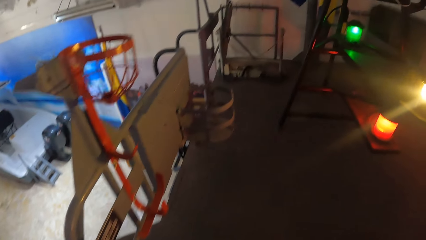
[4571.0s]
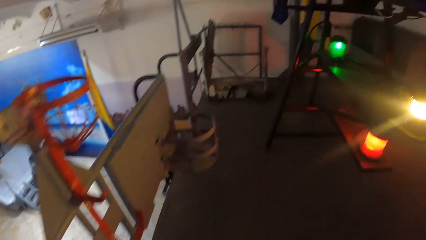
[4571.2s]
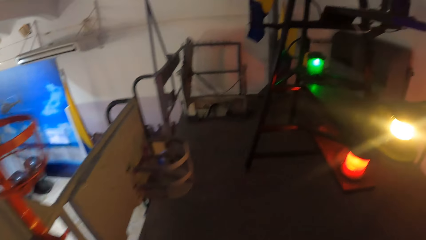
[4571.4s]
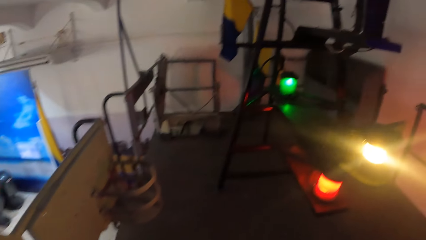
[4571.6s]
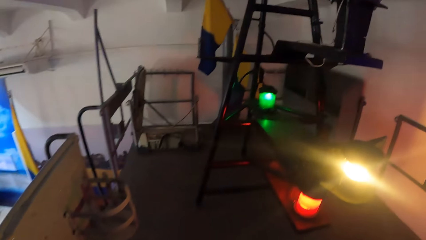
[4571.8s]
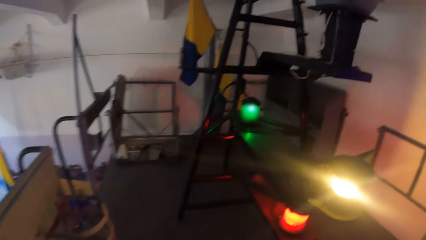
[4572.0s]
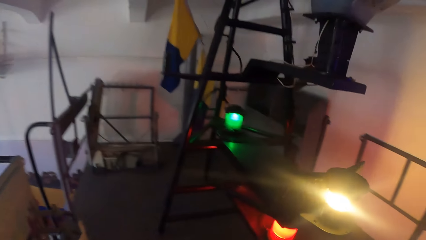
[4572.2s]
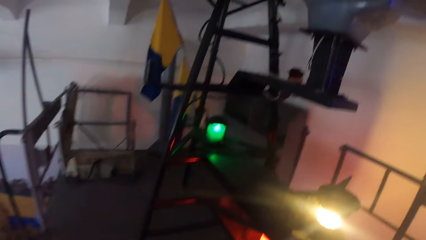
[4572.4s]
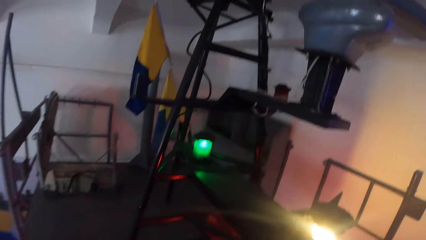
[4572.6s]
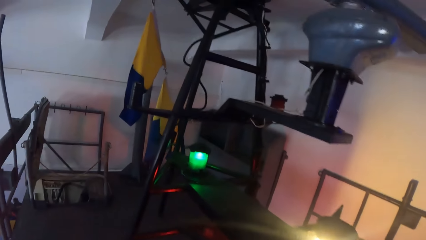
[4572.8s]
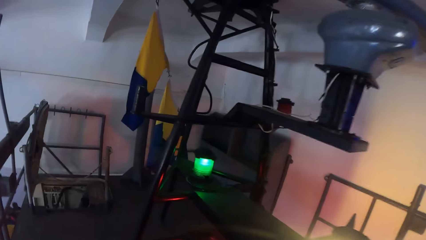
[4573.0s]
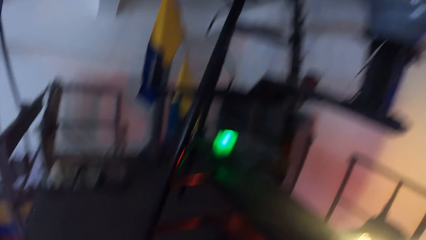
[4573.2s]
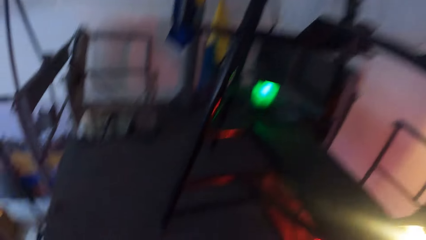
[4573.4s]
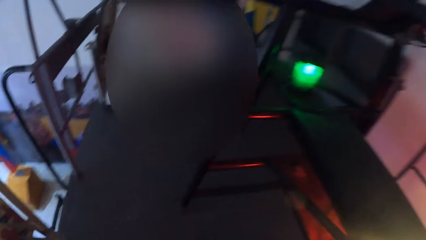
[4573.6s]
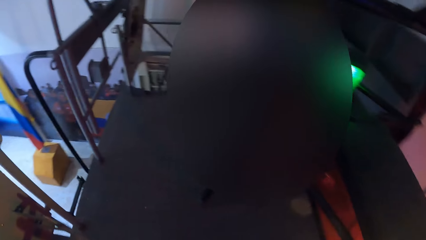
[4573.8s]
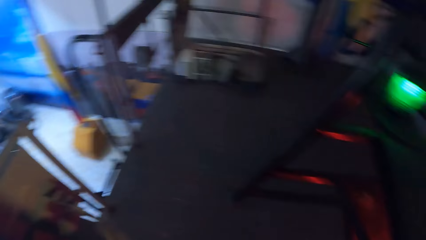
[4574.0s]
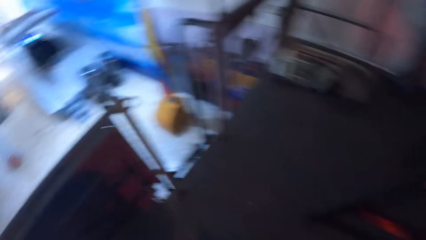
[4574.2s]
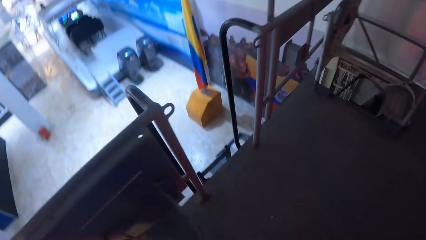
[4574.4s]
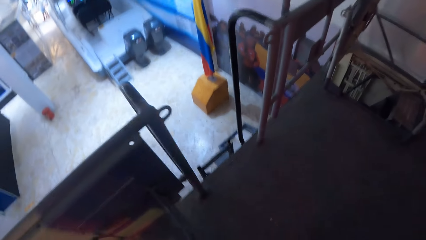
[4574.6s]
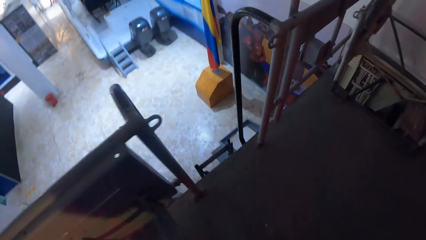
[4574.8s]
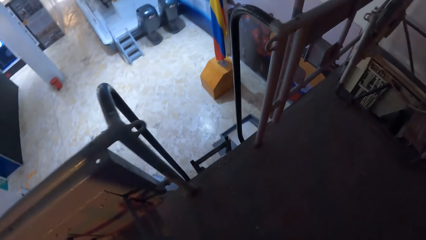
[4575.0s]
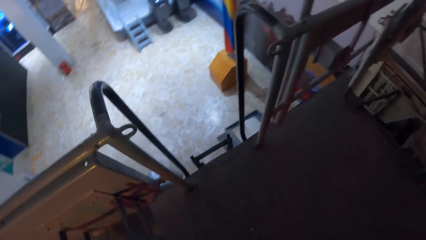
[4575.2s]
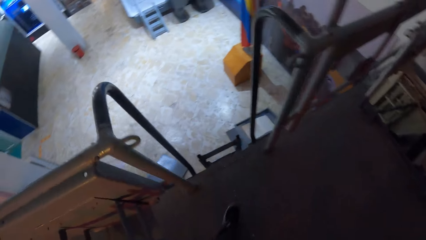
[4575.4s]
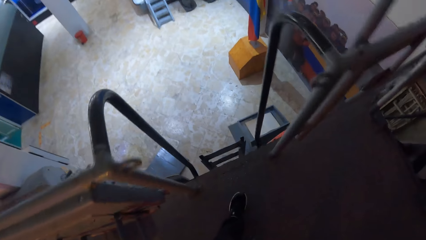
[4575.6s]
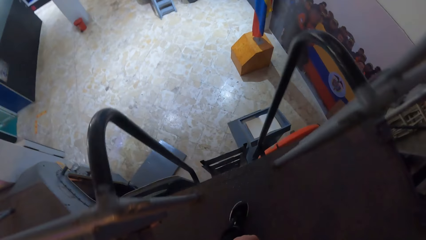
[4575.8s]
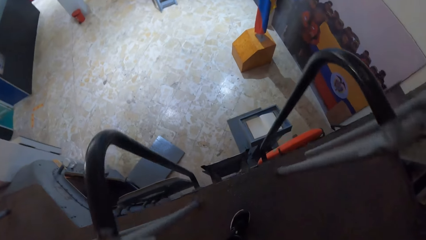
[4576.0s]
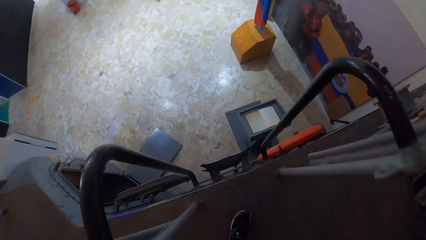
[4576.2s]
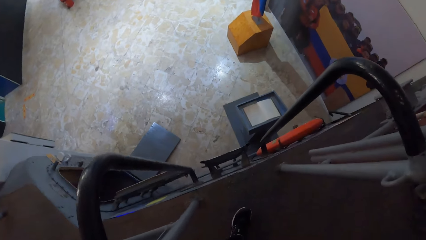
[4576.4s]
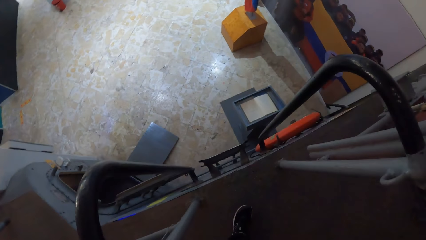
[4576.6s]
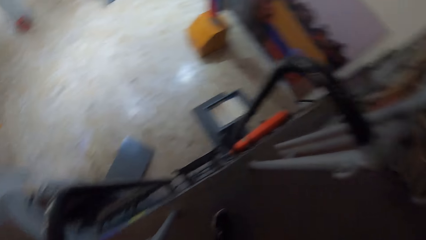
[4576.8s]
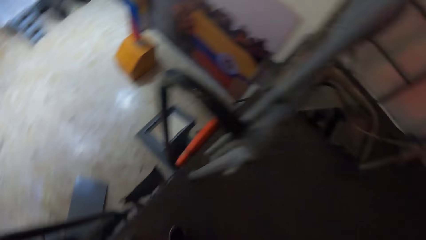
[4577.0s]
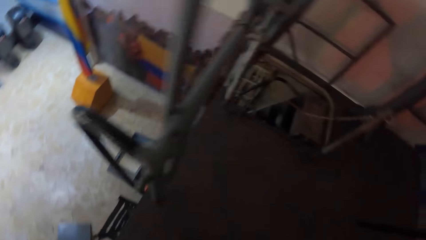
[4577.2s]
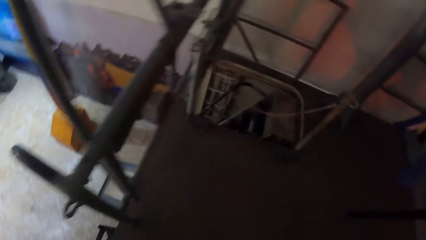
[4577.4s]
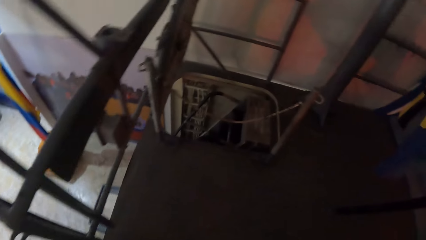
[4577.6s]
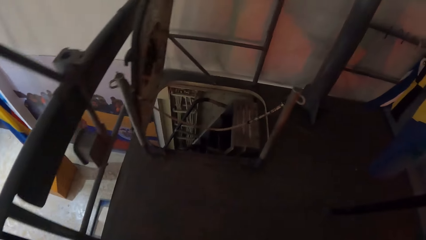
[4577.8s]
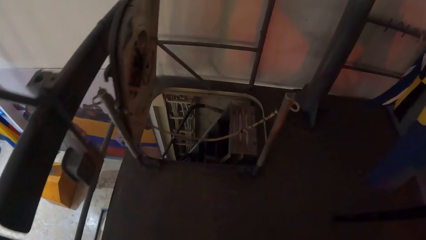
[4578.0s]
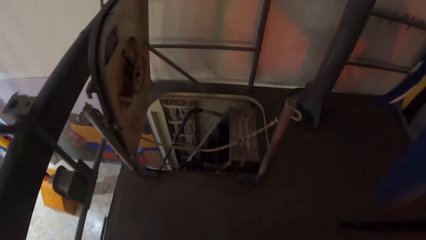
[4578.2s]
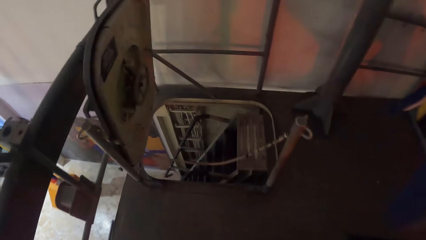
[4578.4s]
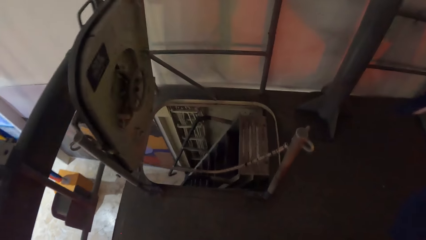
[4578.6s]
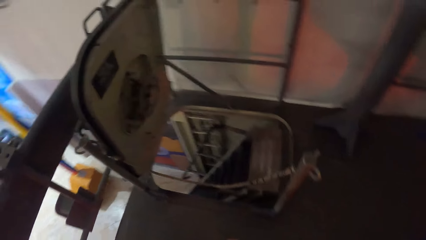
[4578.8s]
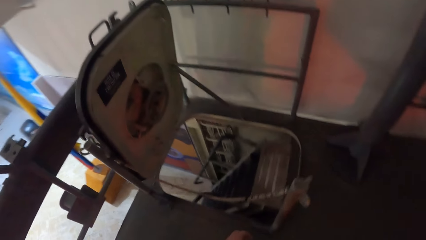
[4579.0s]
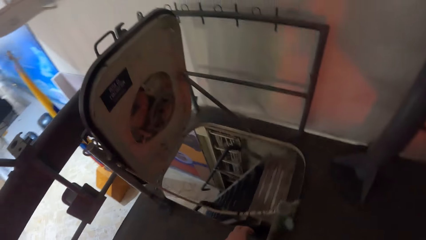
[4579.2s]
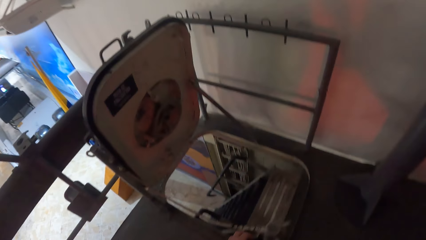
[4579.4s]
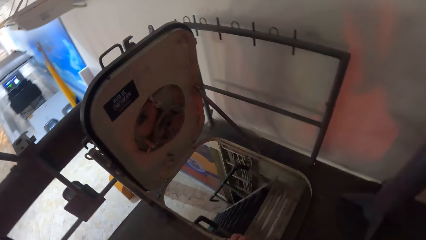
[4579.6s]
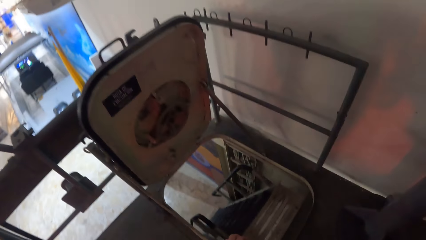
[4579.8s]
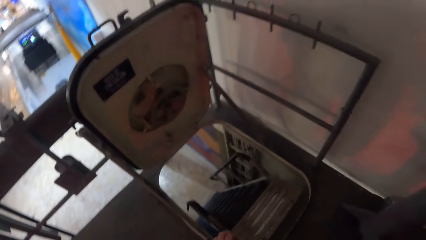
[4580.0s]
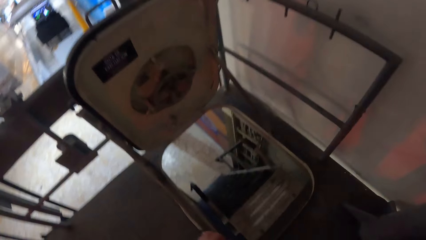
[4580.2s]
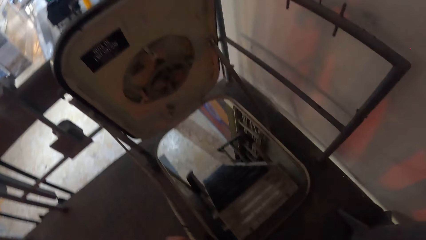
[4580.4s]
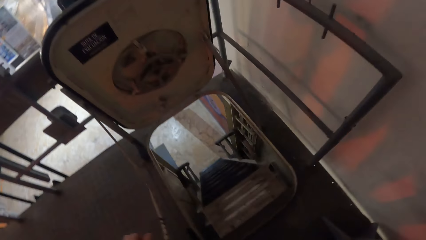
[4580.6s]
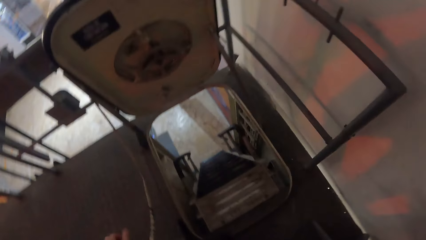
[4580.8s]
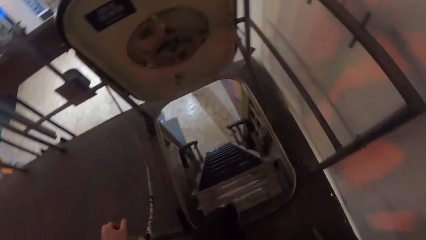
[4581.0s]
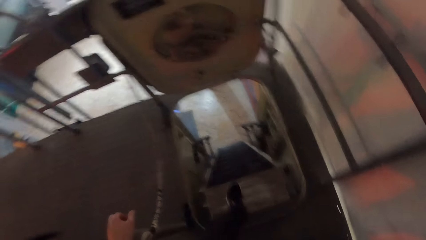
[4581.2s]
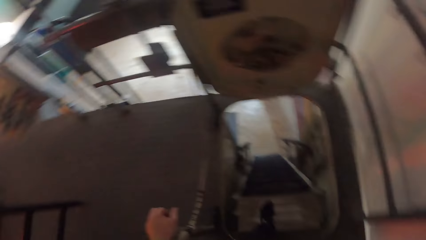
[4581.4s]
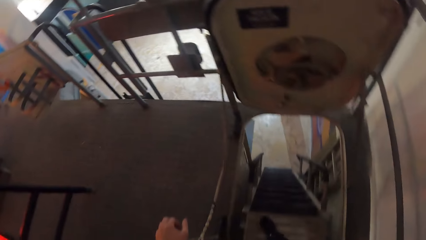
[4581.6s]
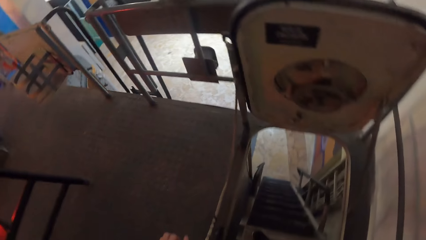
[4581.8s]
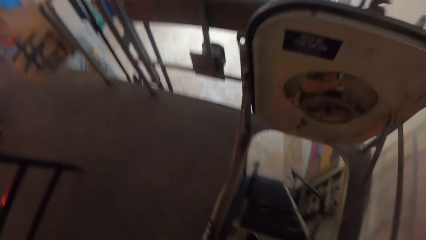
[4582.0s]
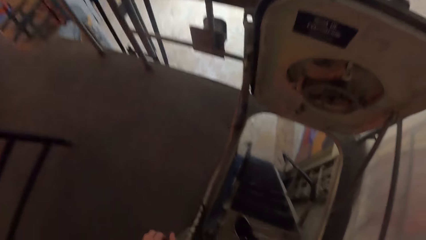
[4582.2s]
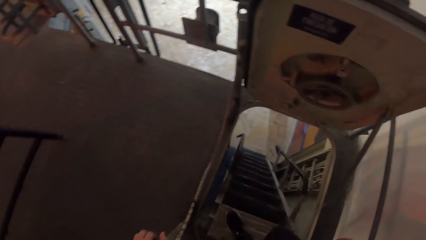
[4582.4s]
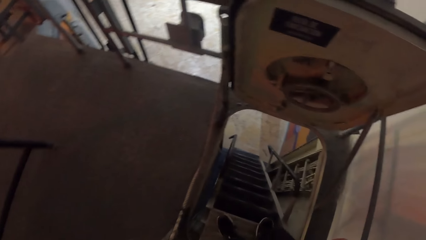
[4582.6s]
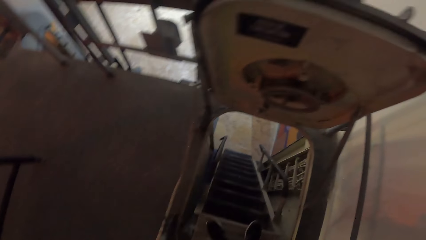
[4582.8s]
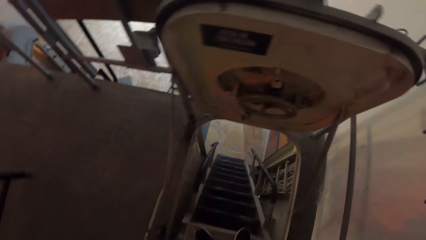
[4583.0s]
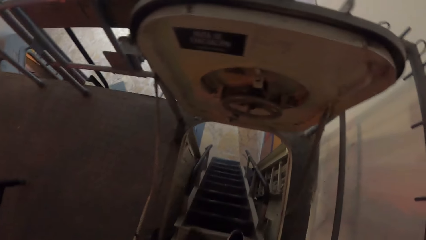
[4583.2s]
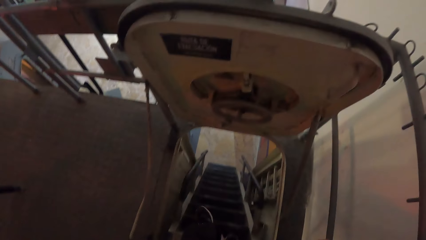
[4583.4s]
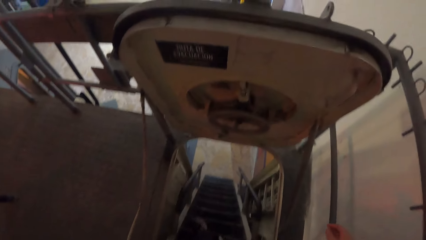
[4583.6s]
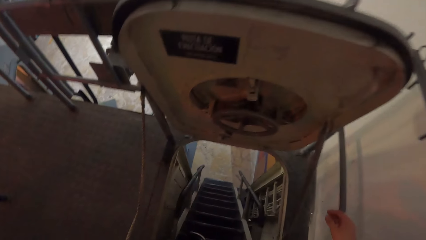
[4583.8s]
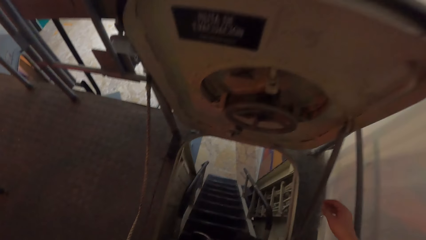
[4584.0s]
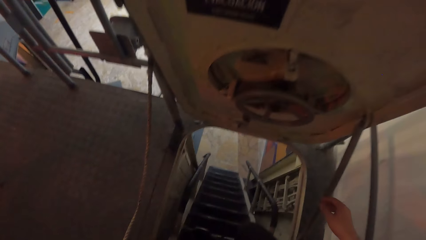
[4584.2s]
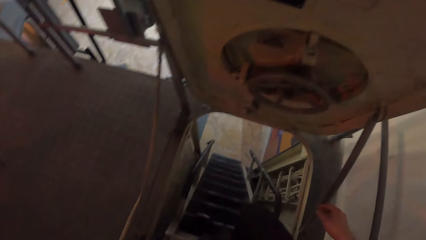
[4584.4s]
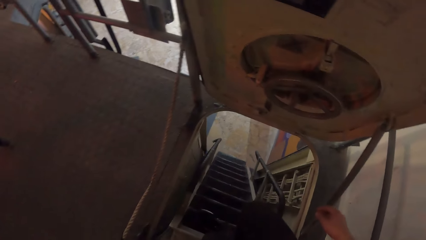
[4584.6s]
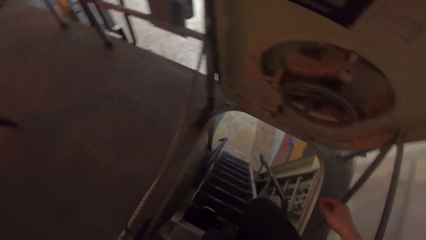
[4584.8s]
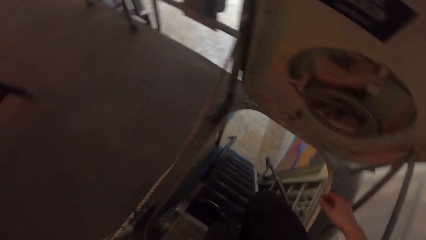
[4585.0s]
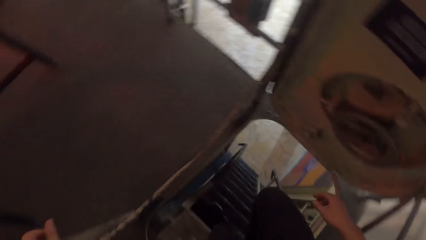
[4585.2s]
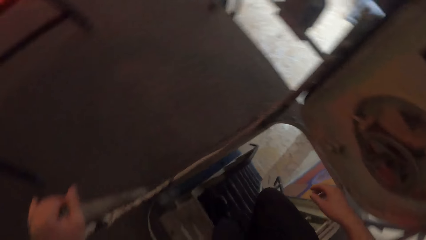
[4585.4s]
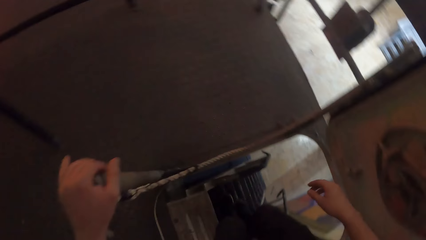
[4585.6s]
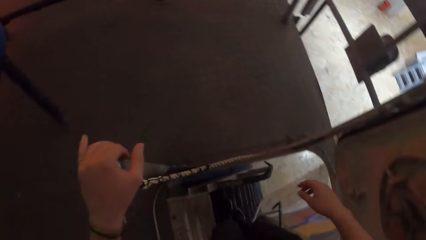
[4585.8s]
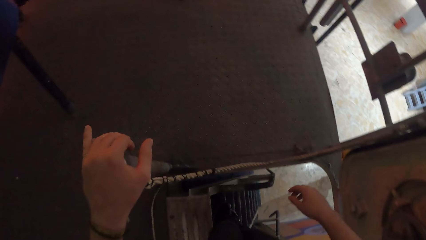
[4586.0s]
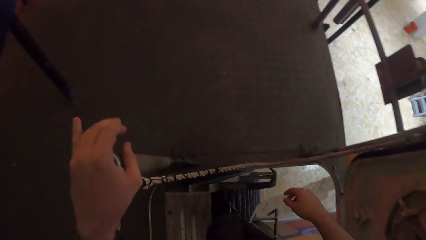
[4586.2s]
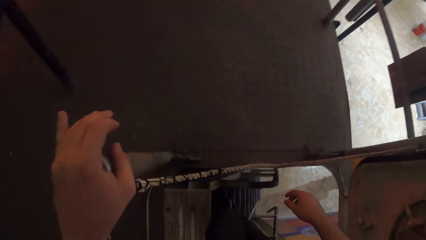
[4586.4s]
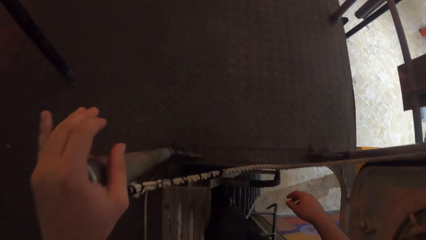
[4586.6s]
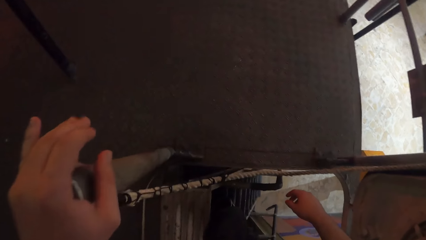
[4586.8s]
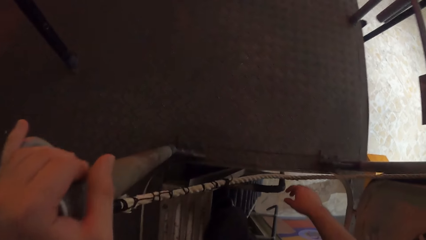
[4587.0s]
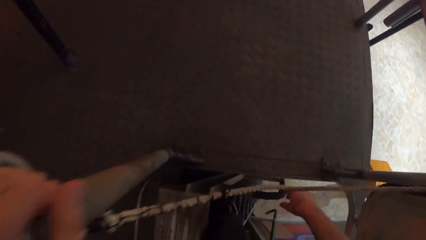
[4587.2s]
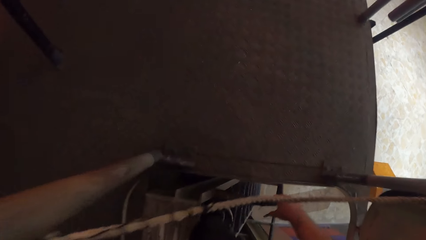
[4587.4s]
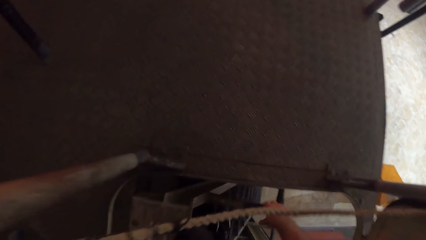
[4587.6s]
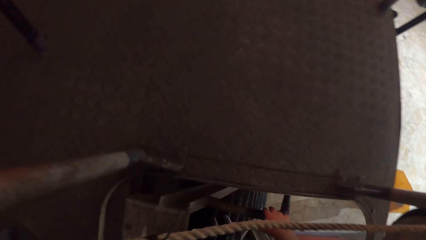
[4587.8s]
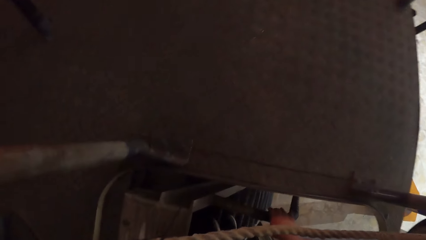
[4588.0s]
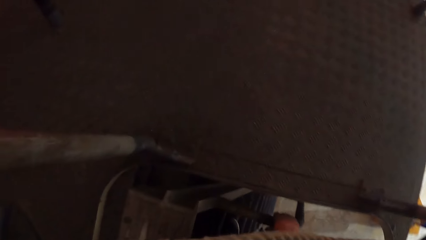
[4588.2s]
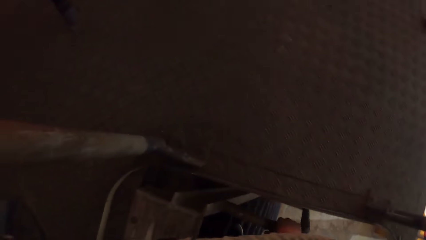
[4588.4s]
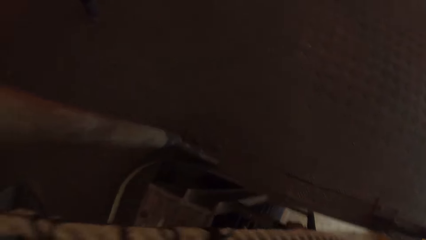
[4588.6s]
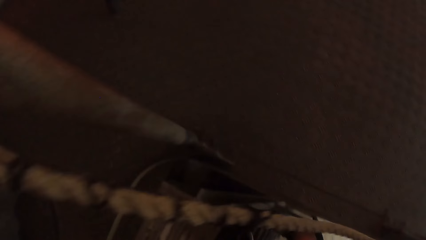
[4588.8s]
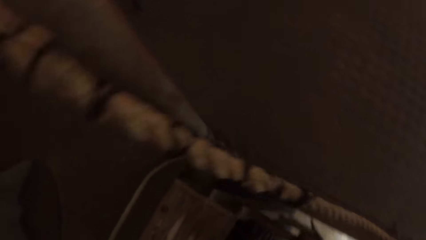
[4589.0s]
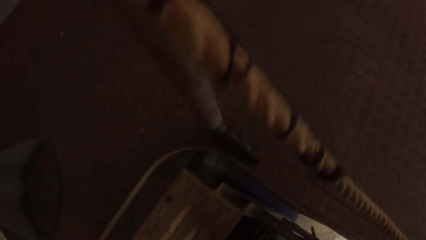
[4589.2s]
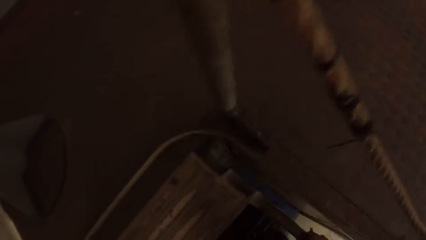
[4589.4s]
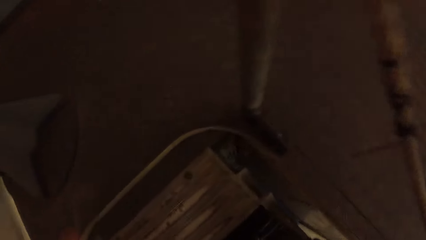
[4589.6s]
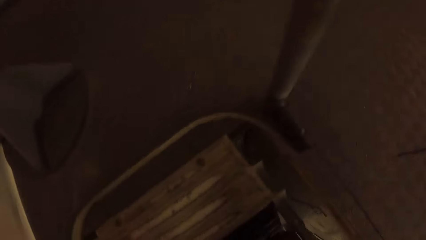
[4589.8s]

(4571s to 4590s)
The camera wearer holds the pole with his left hand. He climbs down from the flight of stairs with his left hand on the pole. He holds the handrail on the flight of stairs with his right hand.
